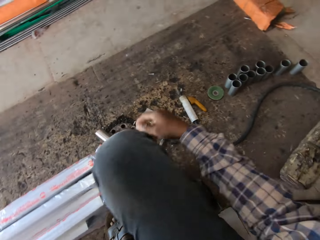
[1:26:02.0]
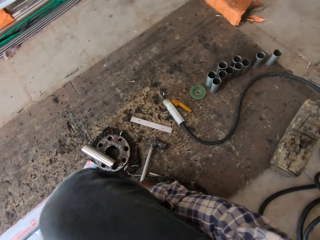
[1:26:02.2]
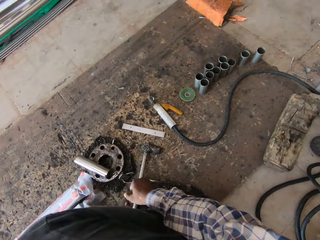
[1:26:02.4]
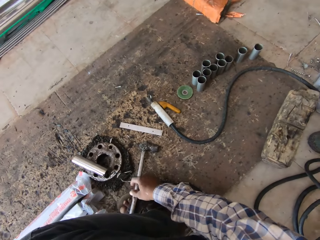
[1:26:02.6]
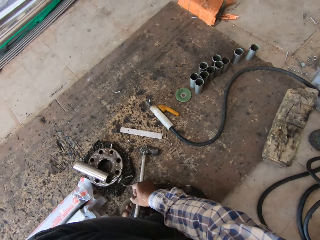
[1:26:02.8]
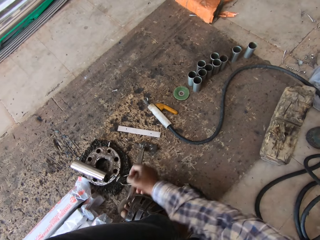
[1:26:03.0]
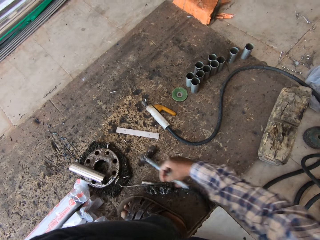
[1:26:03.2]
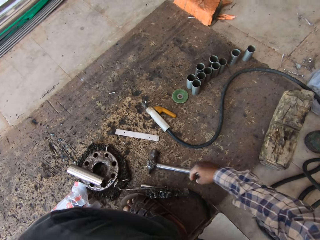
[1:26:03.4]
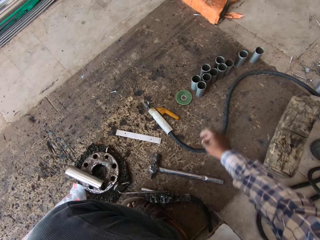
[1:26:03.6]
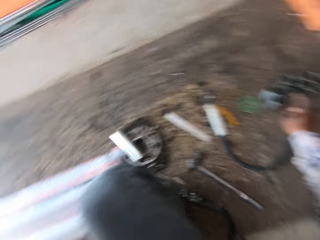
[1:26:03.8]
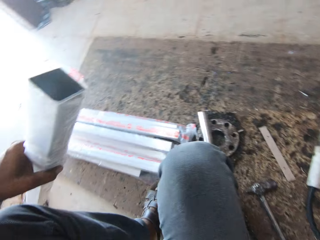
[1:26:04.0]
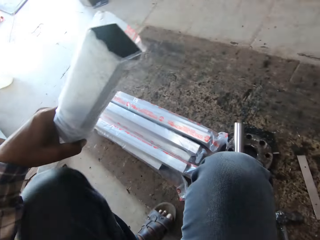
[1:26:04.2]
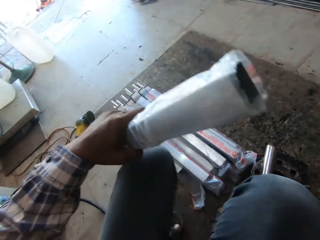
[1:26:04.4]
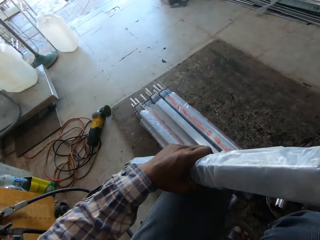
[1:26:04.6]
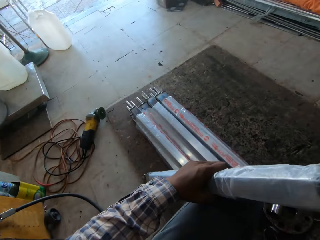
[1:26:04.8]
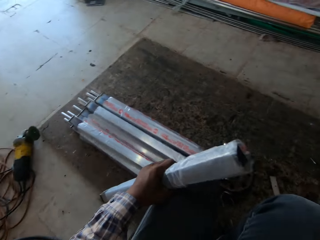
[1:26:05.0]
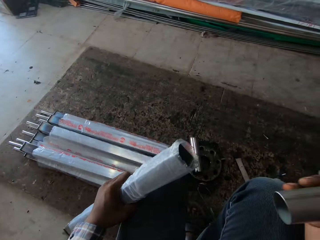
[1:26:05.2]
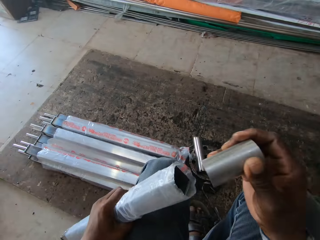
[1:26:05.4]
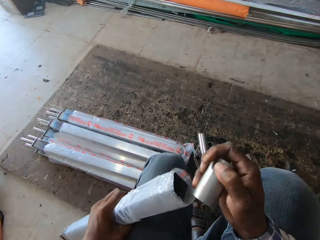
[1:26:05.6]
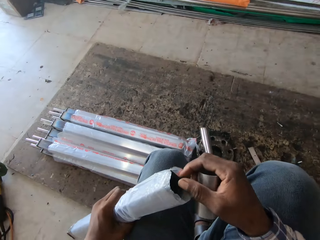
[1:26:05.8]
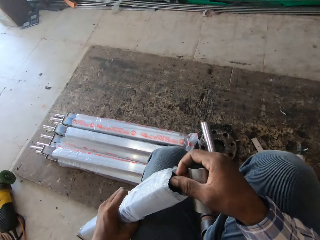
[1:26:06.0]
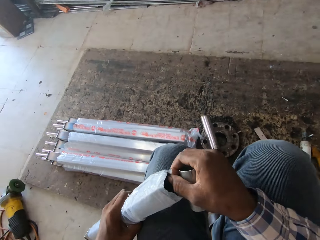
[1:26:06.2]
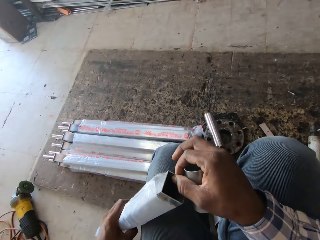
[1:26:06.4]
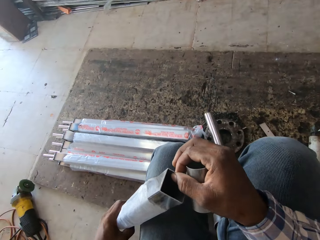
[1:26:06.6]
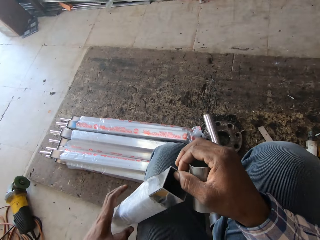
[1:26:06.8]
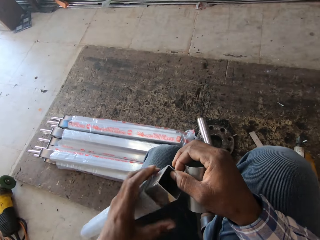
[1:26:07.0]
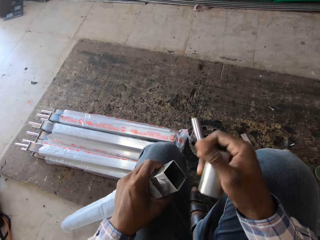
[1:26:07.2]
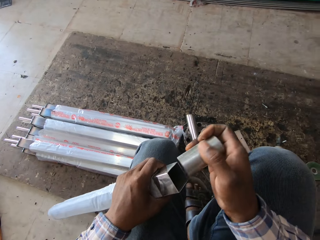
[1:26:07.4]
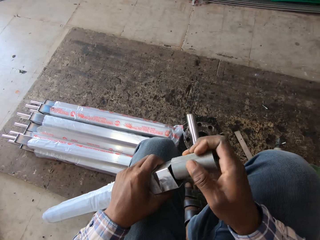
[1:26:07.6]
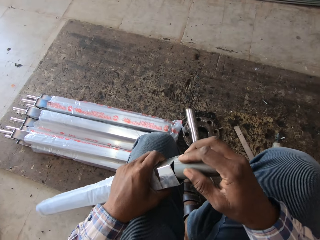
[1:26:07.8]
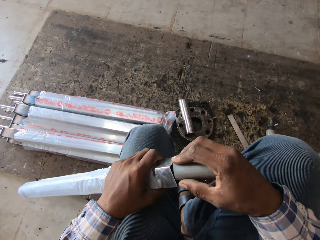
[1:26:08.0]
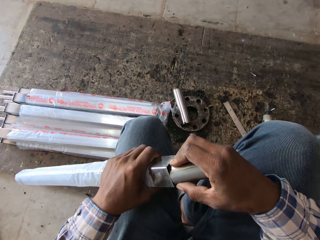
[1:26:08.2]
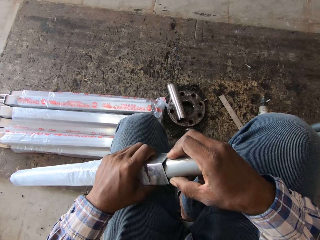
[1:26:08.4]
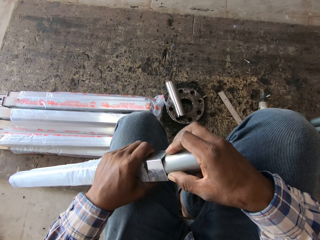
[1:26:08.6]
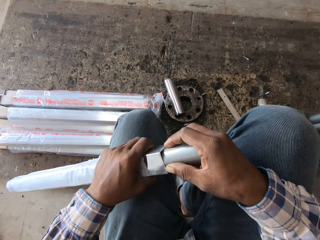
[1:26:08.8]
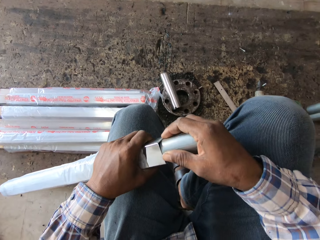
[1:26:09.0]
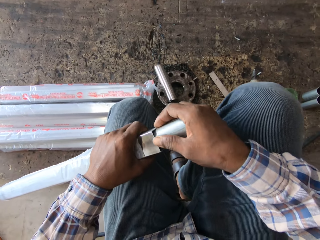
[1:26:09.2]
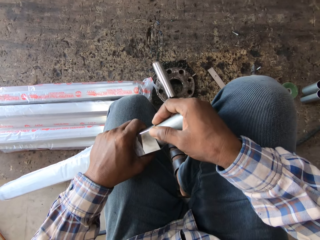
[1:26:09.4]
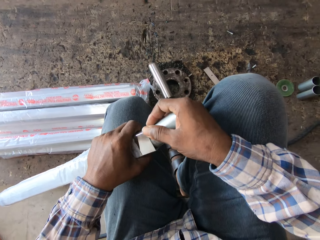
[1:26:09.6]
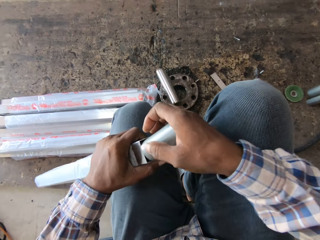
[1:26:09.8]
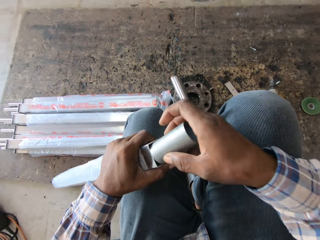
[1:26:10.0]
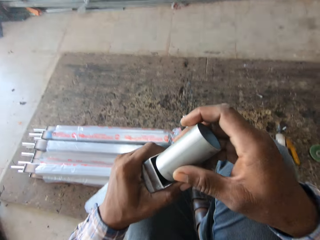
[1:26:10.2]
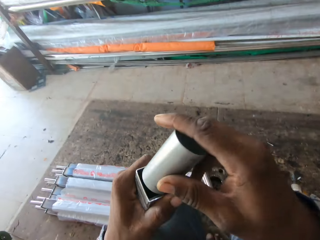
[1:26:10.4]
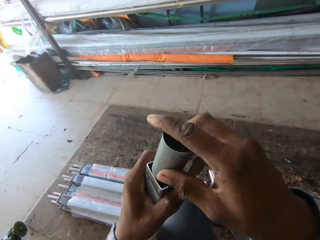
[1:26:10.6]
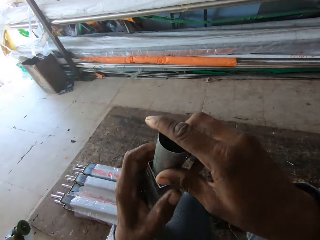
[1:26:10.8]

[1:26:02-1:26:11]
The camera wearer holds the steel metal with his left hand. He moves the hammer with his right hand on the floor. He turns. He picks a metal rod from the floor with his right hand. He looks around. He holds a small steel metal. He pulls out the steel from its nylon with his right hand. He attaches the metal rod in his right hand to the steel in his left hand.

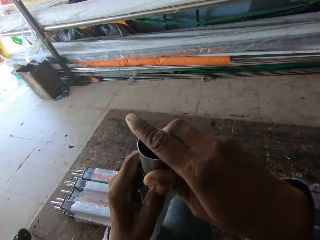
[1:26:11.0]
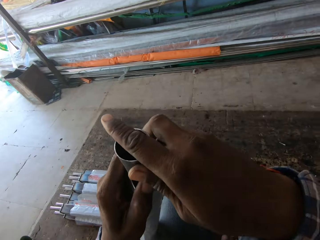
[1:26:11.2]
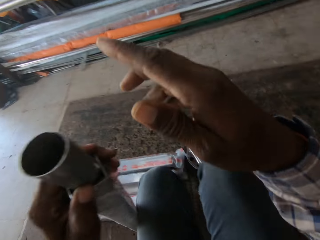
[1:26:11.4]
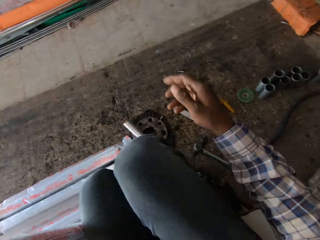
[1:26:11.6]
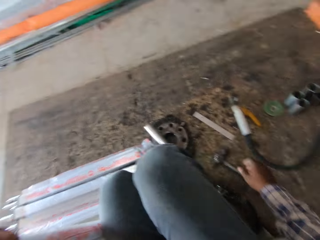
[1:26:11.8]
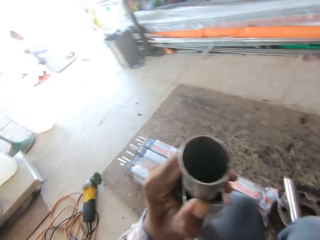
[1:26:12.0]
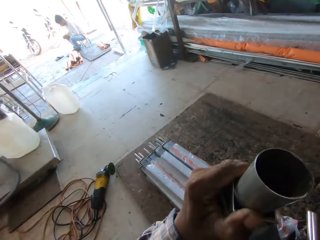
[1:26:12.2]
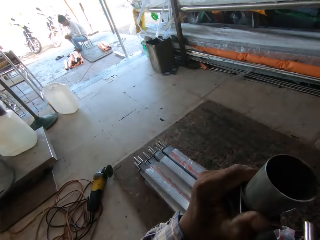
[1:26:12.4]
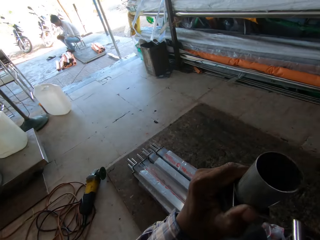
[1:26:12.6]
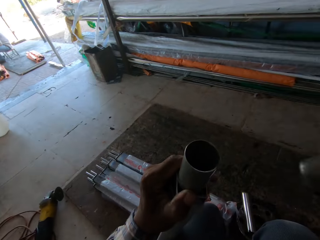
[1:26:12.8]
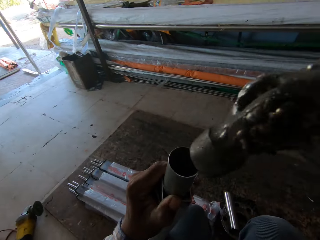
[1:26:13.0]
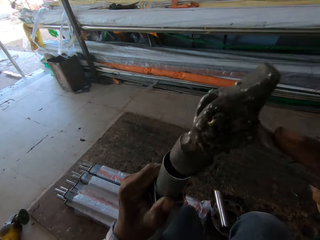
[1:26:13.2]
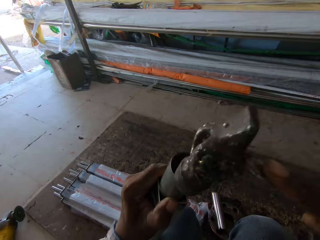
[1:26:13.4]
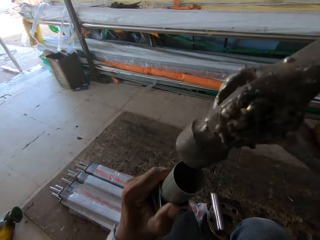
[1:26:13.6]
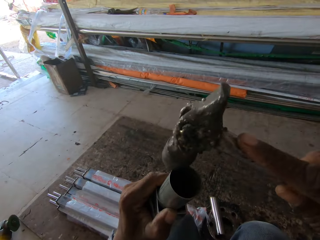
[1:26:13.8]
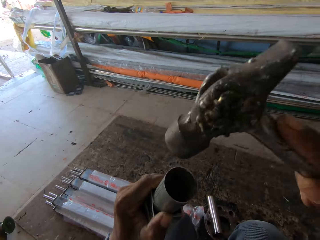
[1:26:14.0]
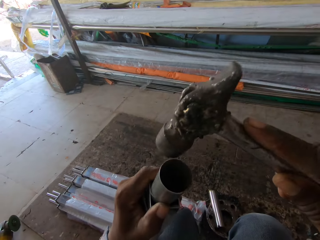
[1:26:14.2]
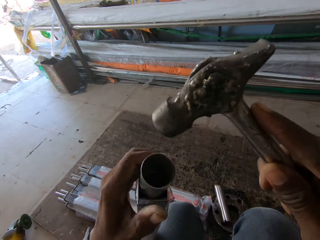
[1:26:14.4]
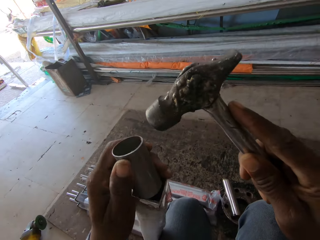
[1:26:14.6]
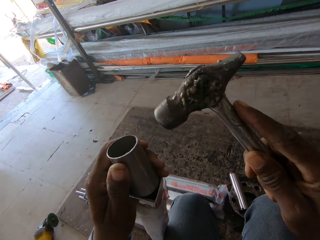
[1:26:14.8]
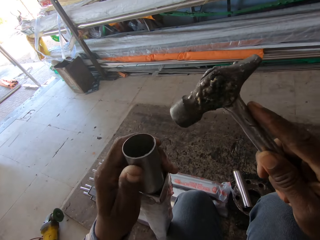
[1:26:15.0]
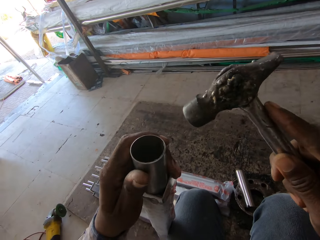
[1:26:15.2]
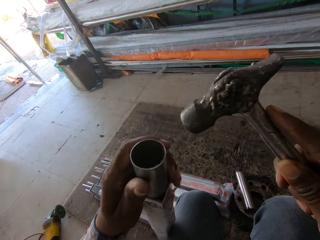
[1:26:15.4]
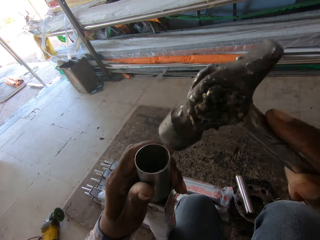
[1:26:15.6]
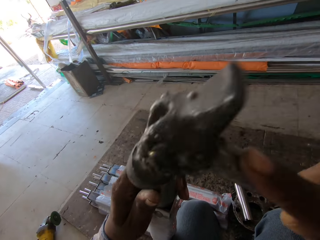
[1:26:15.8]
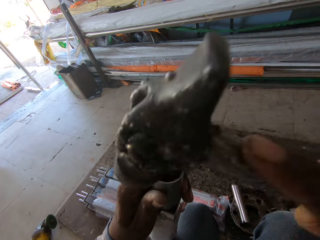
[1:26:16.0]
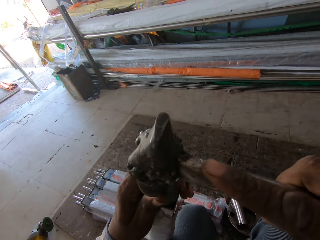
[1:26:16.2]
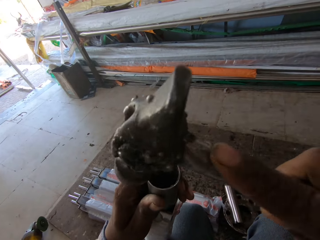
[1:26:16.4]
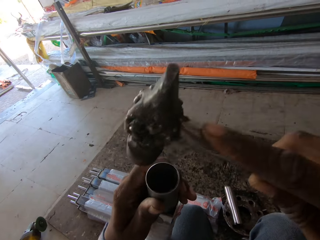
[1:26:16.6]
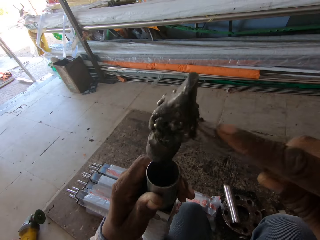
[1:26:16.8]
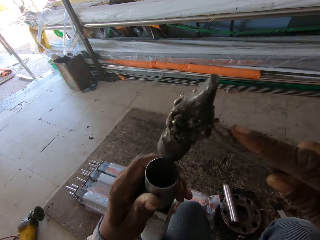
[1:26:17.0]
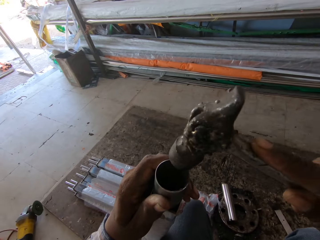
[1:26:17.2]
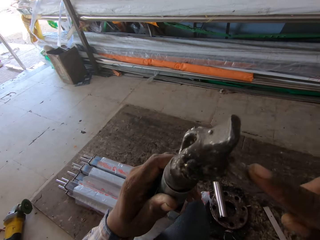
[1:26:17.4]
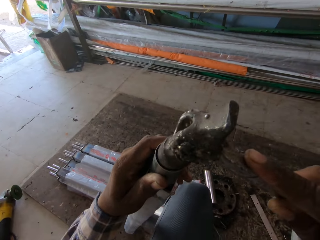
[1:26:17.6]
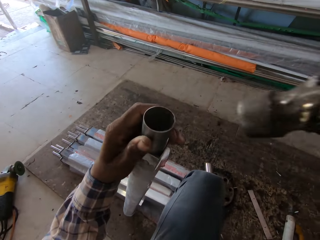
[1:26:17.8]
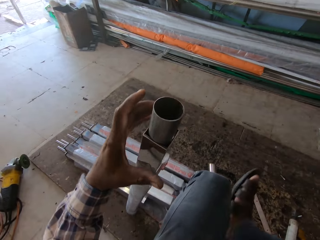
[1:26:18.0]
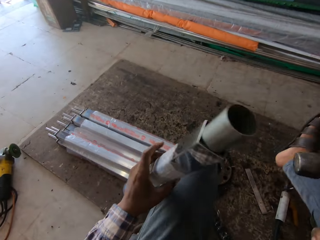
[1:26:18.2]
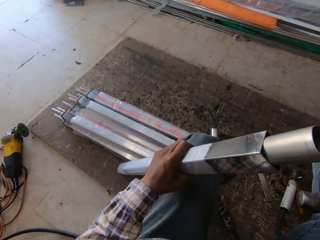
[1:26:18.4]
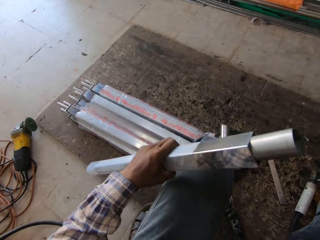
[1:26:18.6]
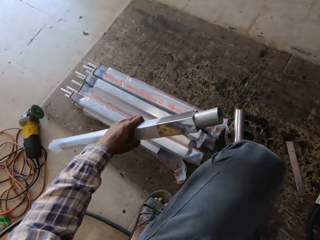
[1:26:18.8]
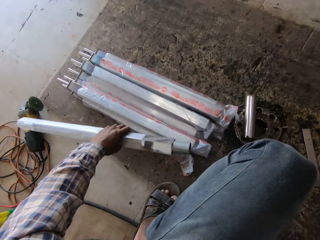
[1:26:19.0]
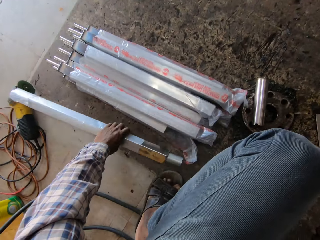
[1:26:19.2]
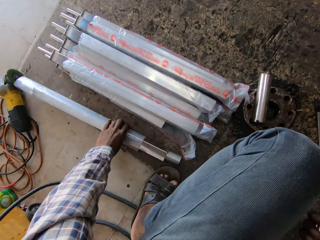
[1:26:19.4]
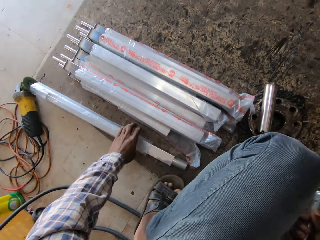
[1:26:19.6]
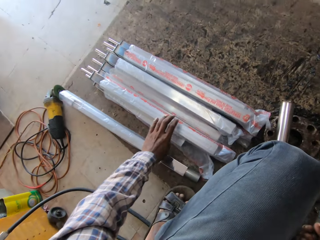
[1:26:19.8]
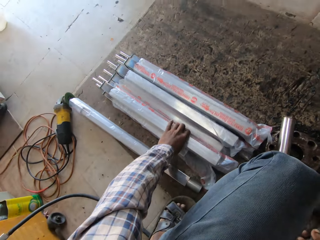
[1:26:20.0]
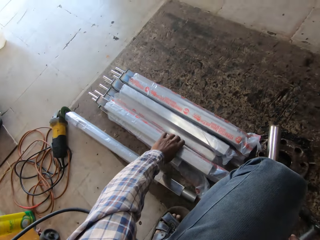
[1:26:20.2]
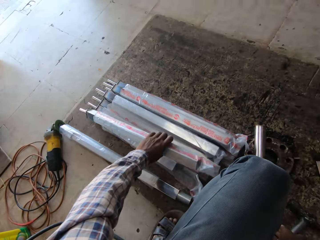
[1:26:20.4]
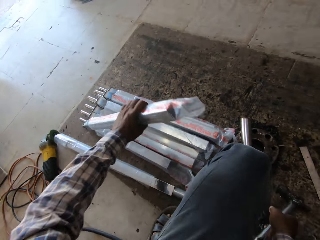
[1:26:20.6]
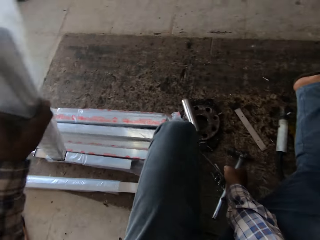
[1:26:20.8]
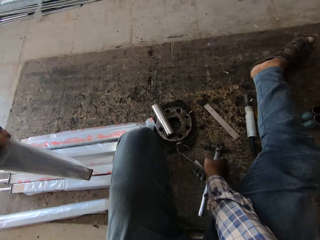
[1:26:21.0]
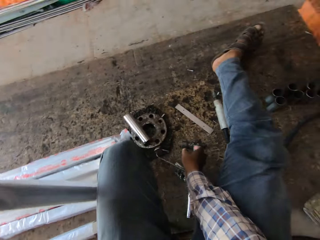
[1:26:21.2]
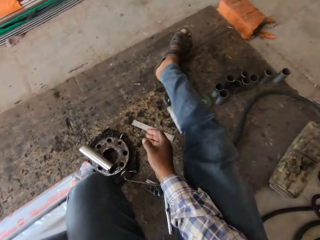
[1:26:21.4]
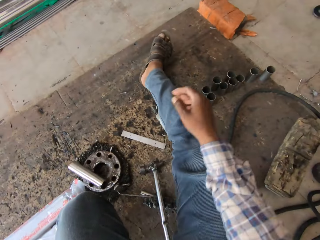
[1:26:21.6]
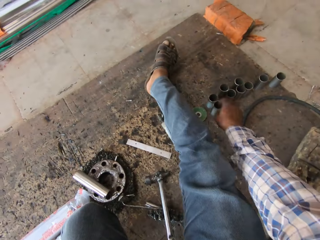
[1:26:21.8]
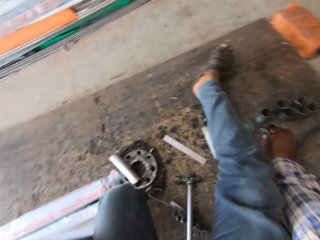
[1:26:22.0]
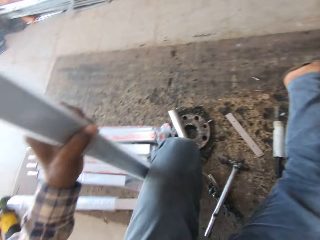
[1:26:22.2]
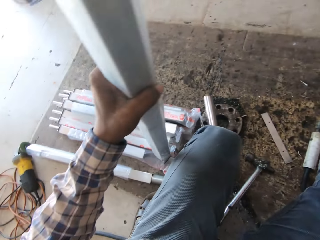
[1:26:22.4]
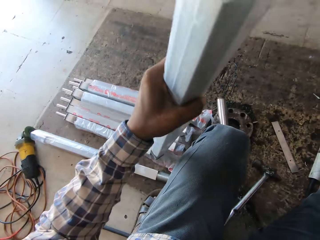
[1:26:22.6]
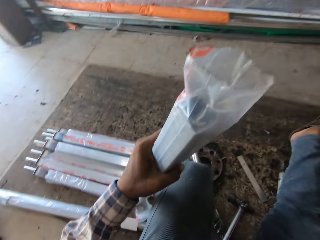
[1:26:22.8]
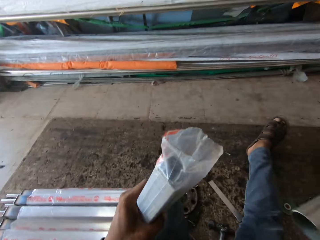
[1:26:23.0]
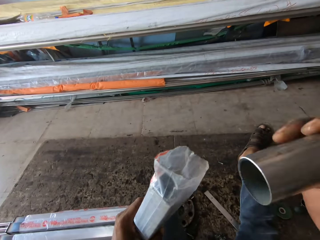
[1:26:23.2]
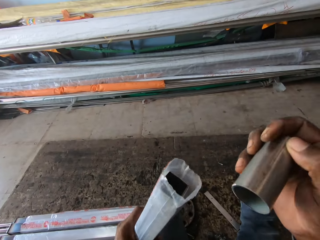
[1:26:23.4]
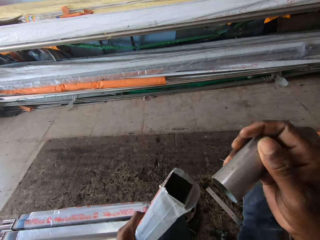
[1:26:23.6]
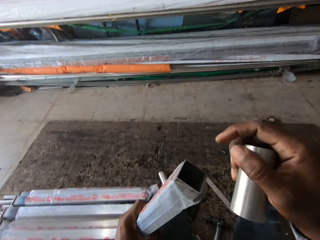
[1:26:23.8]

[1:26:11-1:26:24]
The camera wearer lowers his right hand. He picks the hammer from the floor with his right hand. He looks around. He holds the hammer. He hits the metal rod with the hammer in his right hand. He aligns the small steel metal. He hits the steel metal with the hammer. He bends the steel metal. He drops the hammer in his right hand on the floor. He drops the steel in his left hand with the other steels on the floor. He picks a steel from the floor with his right hand. He picks a metal rod from the floor with his right hand.
